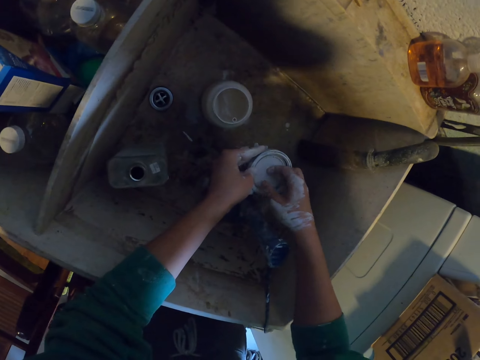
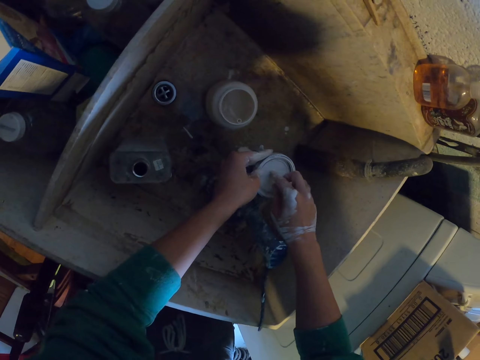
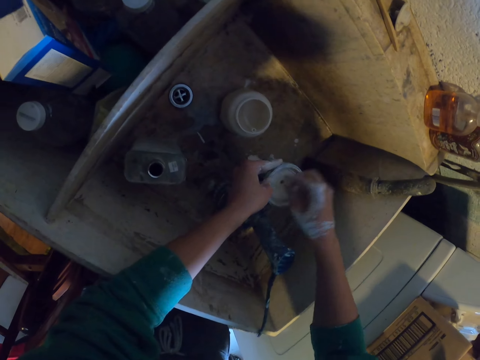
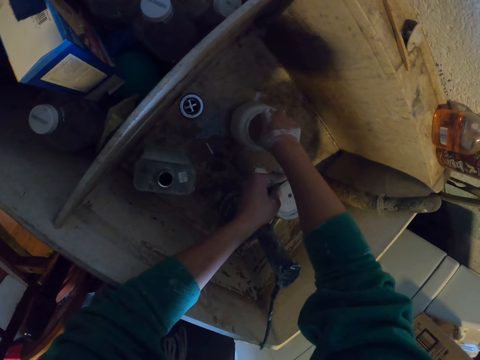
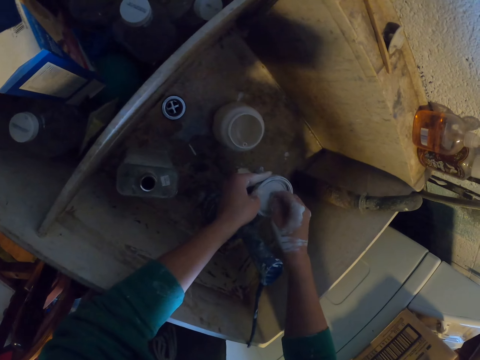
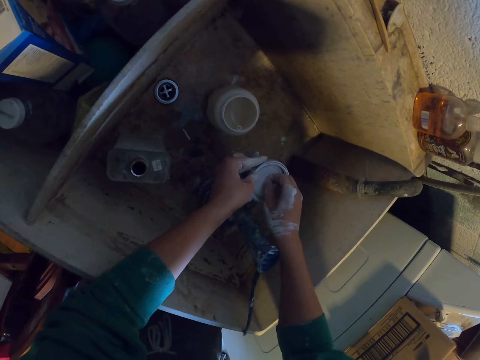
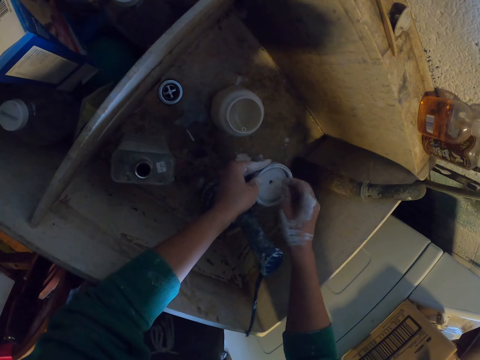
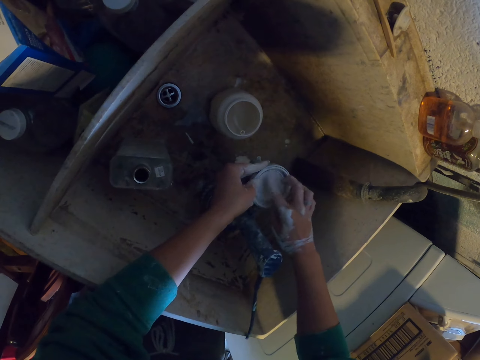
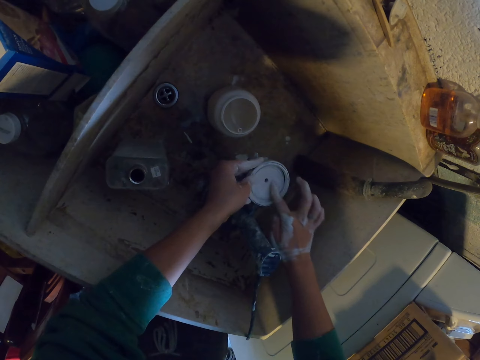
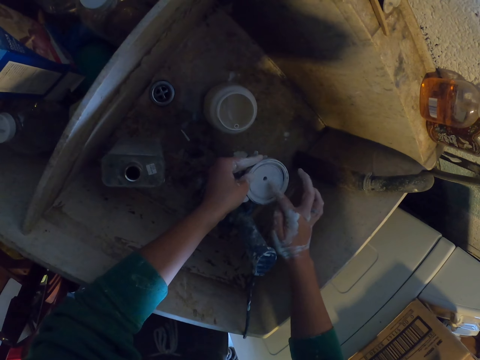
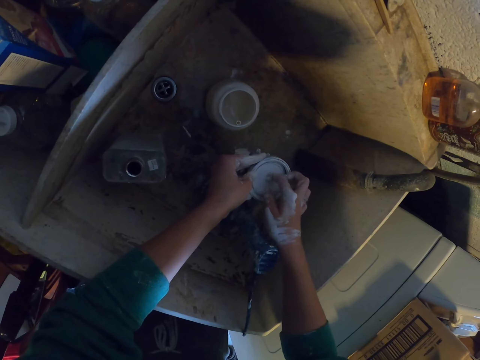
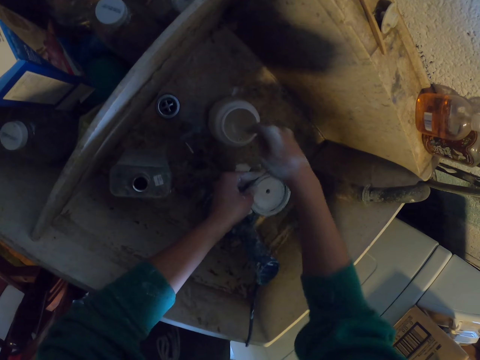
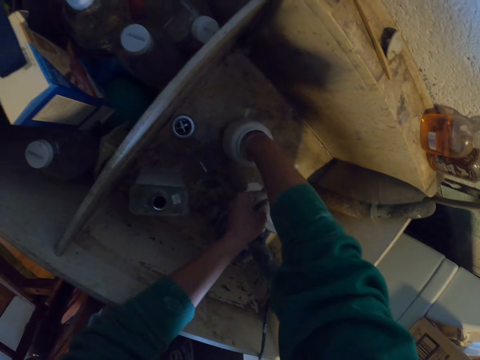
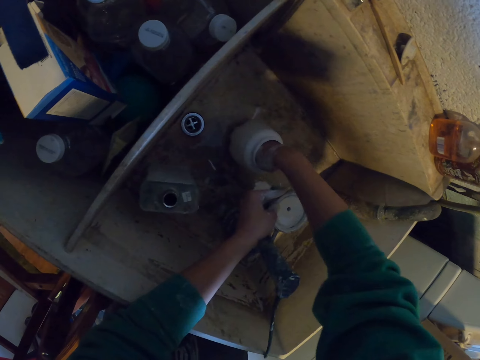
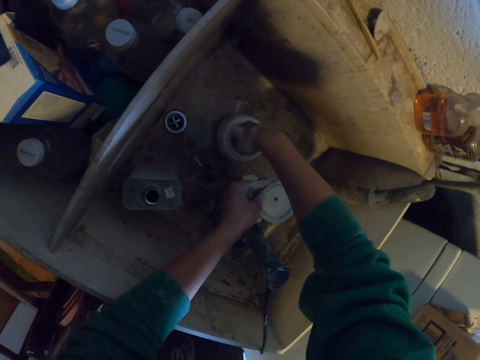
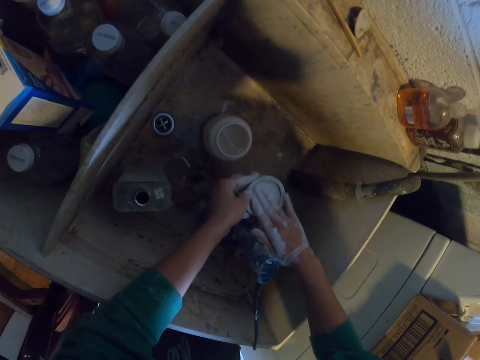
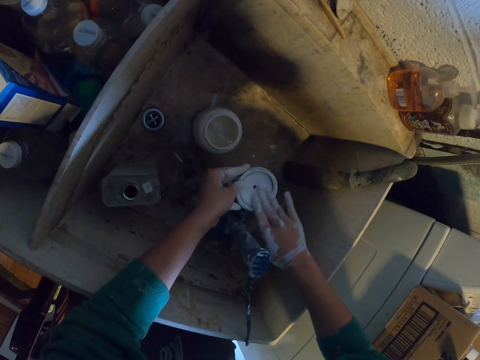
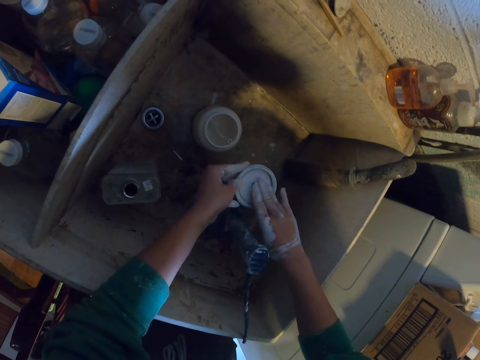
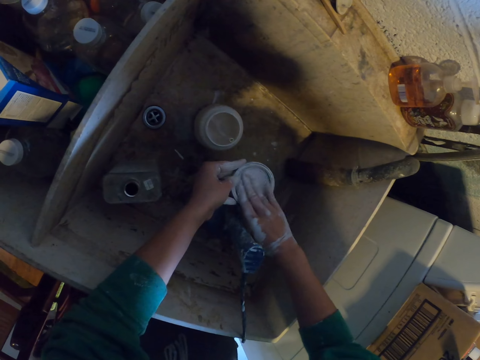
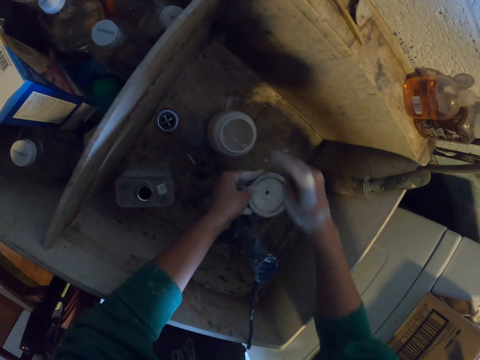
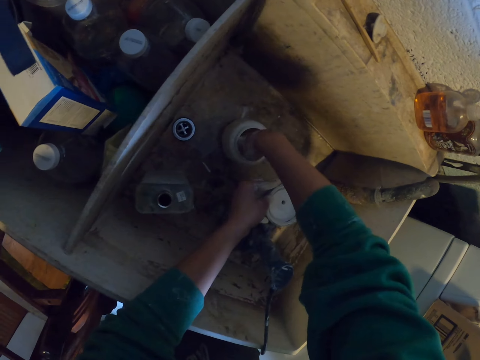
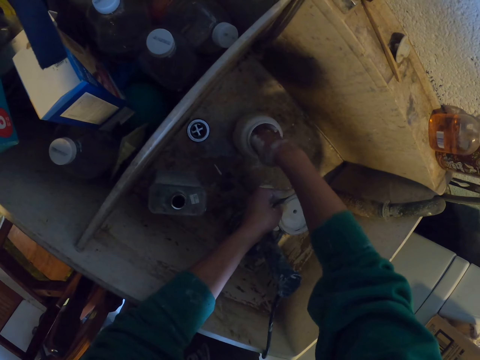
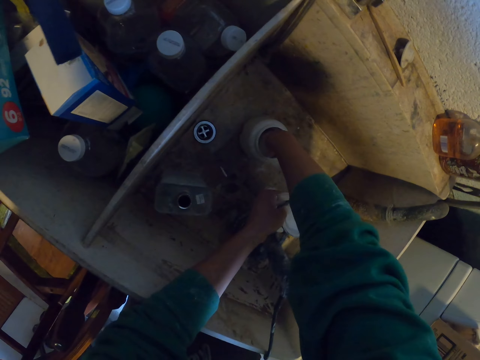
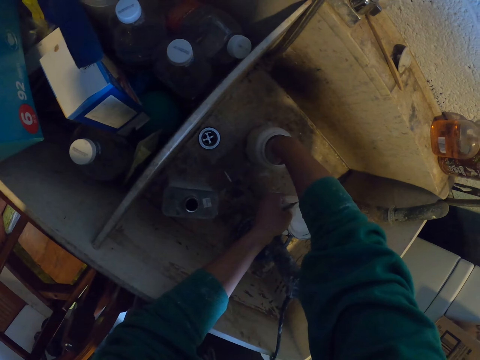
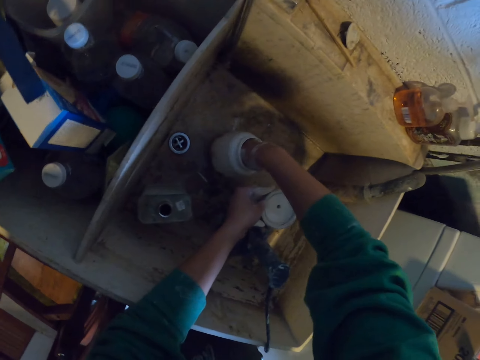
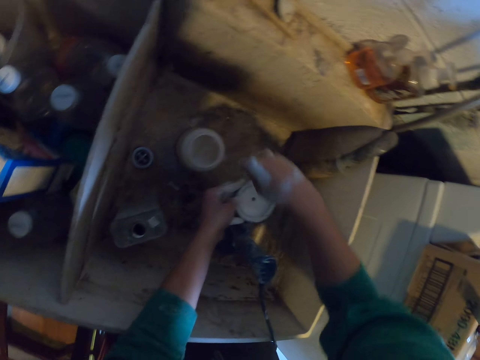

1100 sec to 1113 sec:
The camera wearer puts a hand in a plastic jar or tin. They put a finger in a grinder hole. They move a finger on the front part of the grinder. They put a finger in the grinder hole. They put a hand in the plastic jar. They move a hand on the front part of the grinder. They put a hand in the plastic jar.

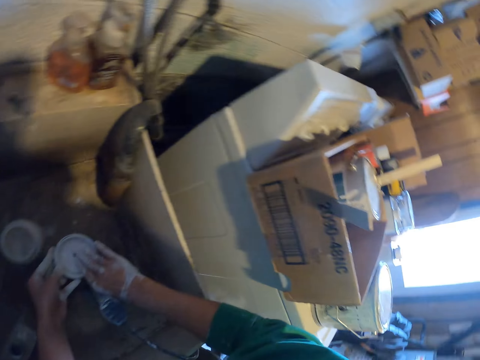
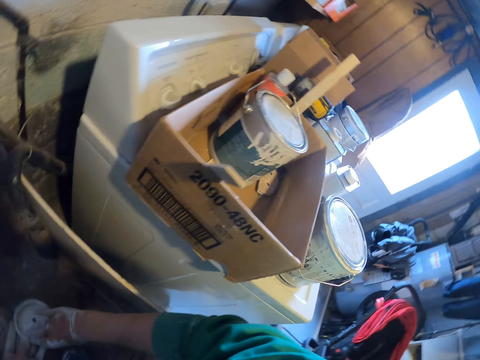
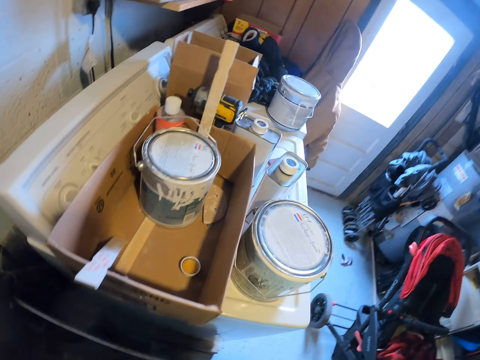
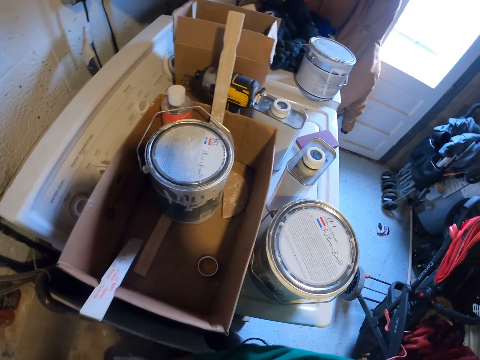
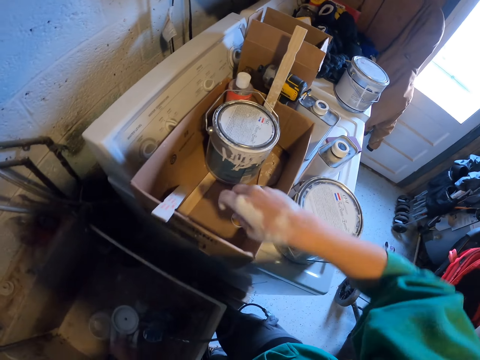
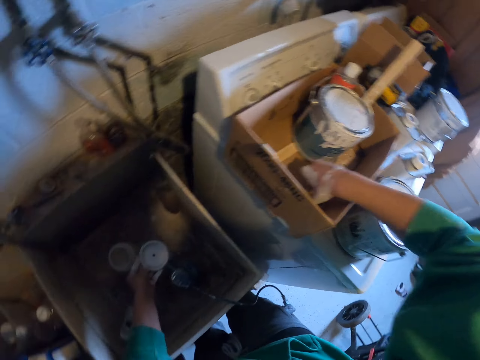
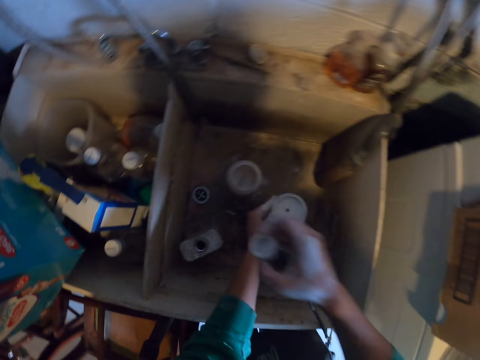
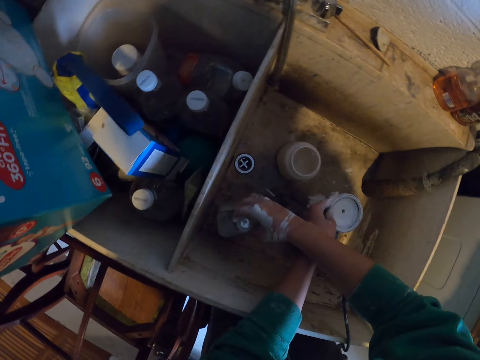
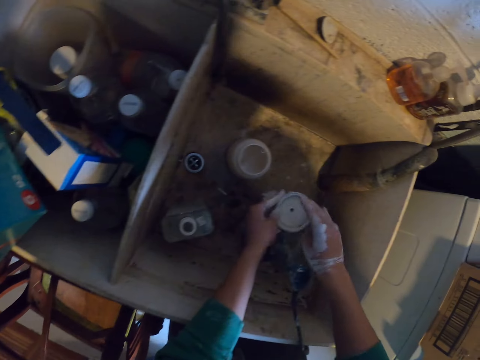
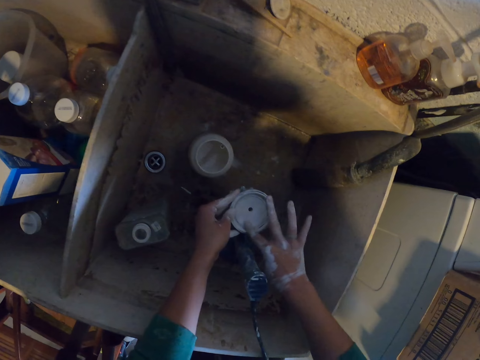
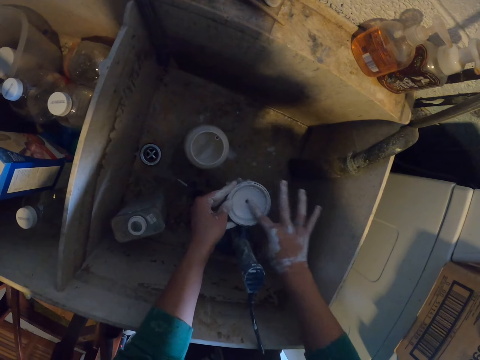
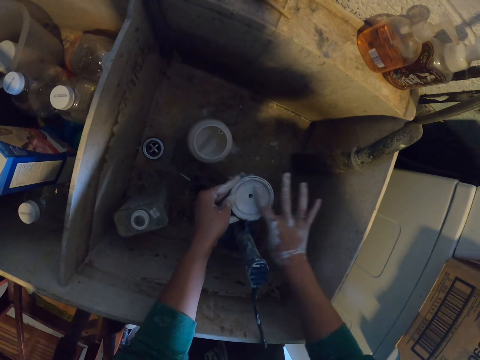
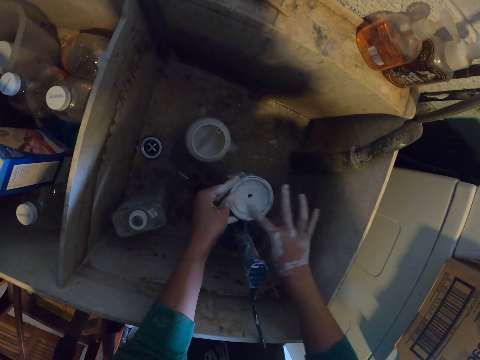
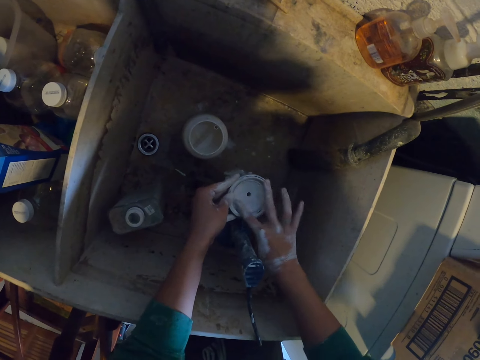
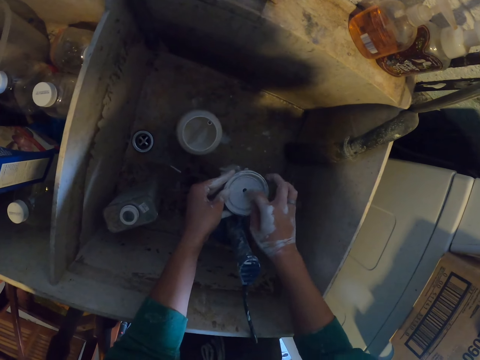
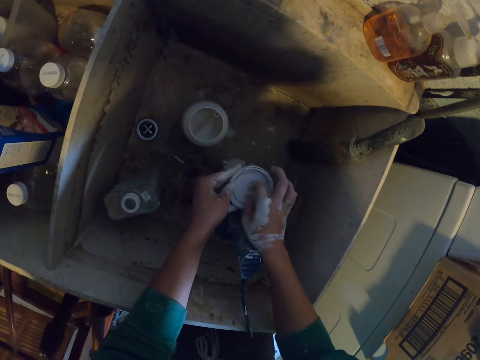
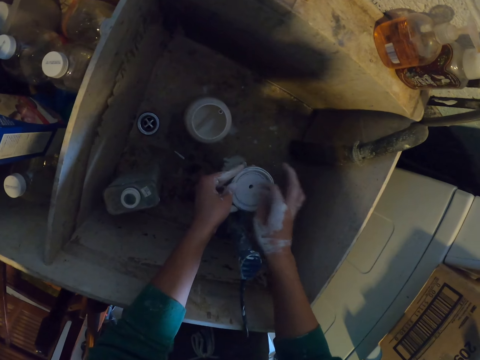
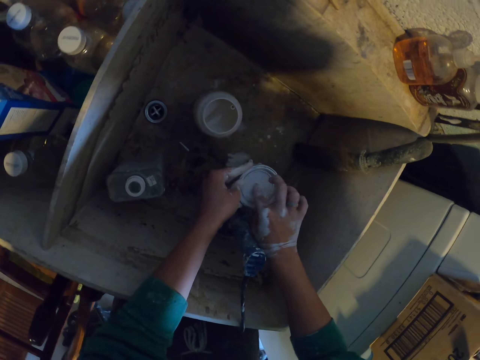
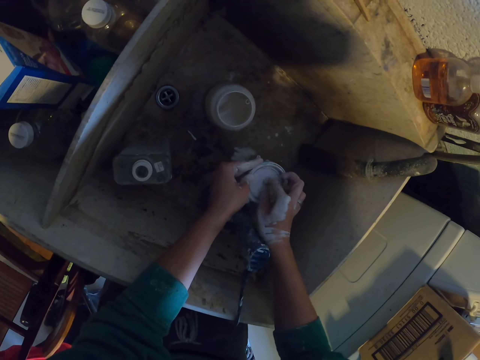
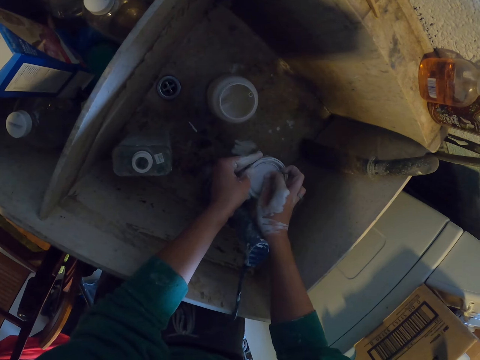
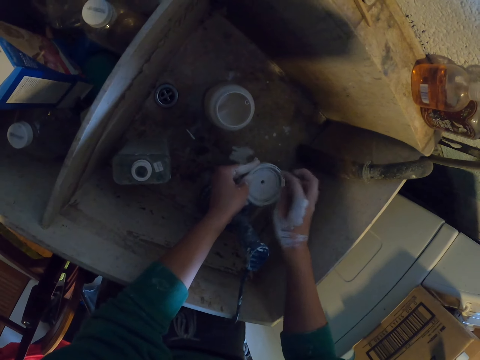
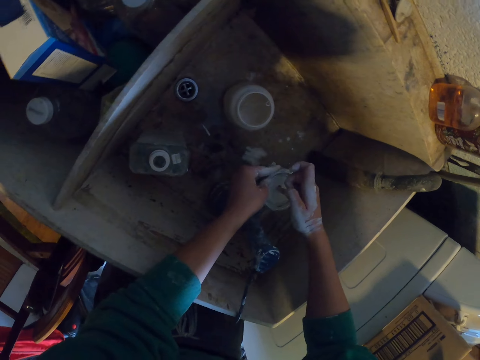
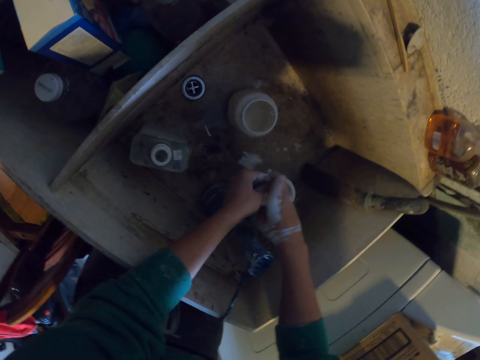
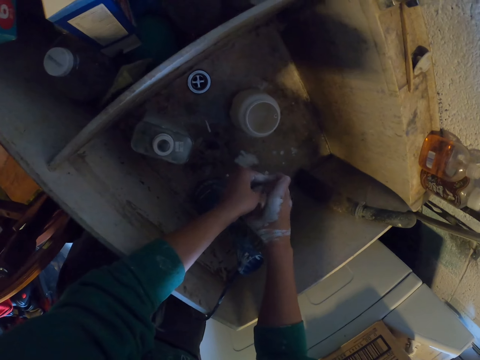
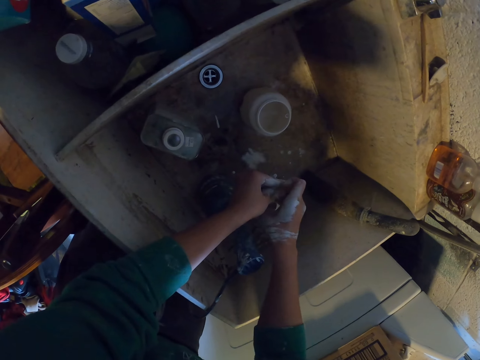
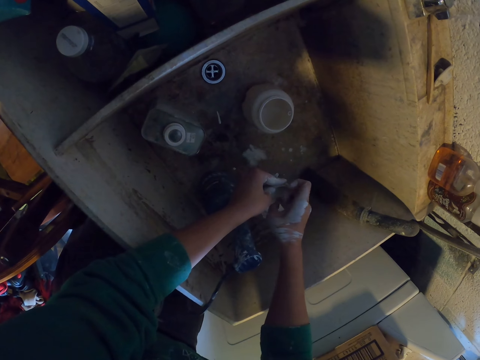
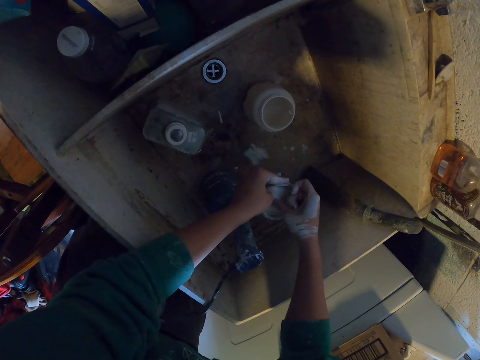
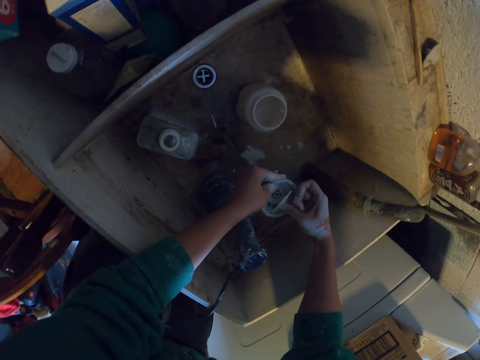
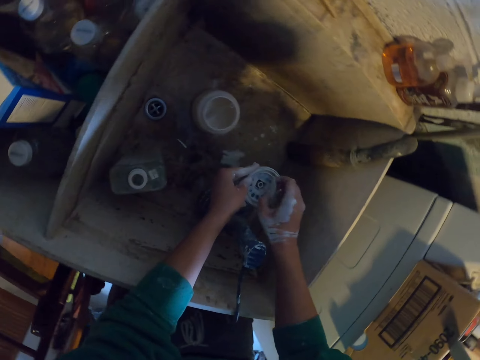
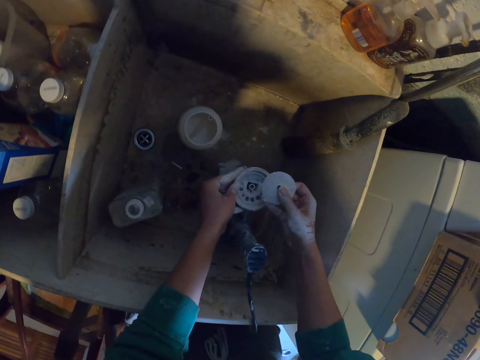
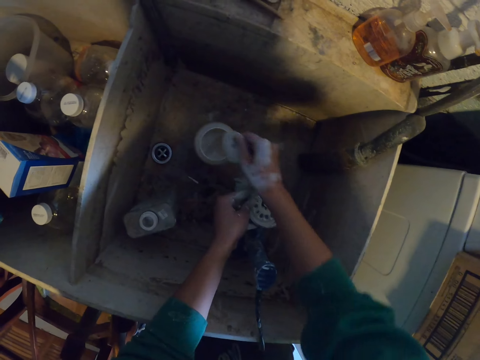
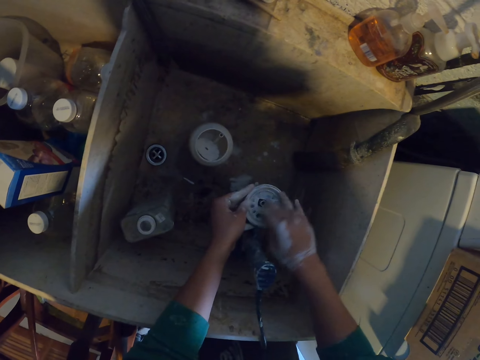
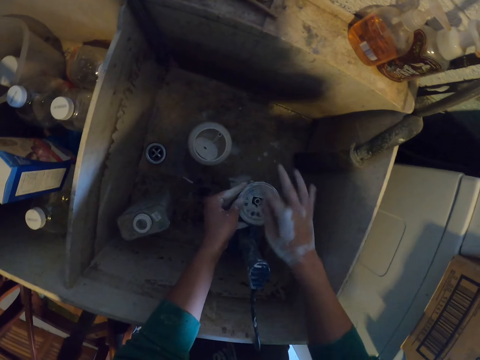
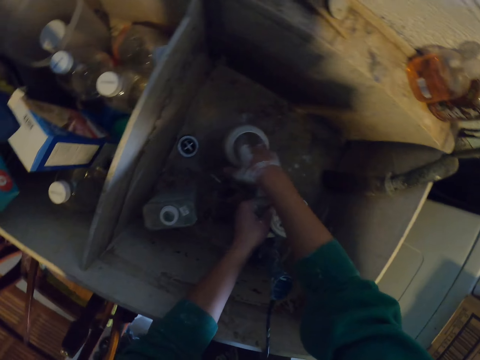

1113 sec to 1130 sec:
The camera wearer moves a hand on the front part of the grinder or paint spray gun. They look at the box. They pick the lid from the box. They close a jerrycan tin with the lid. They move a finger on the front part of the grinder. They put a finger in a grinder hole. They remove part of the grinder. They put the part of the grinder in a plastic tin. They rub a hand on the top part of the paint spray gun.
